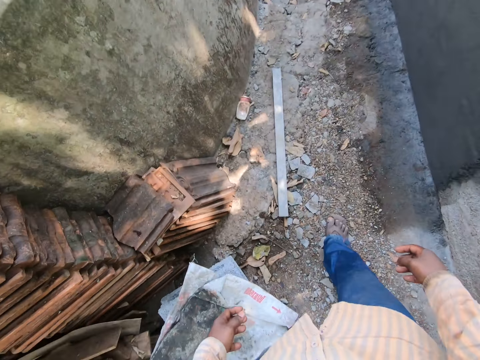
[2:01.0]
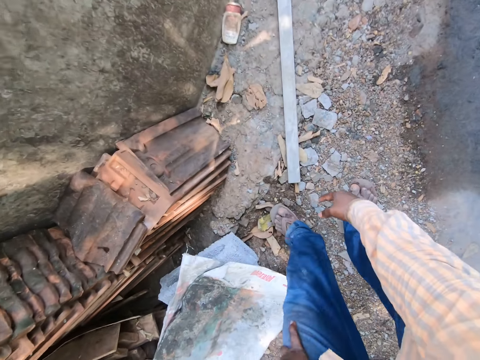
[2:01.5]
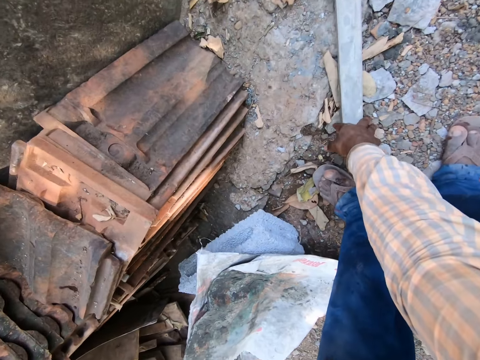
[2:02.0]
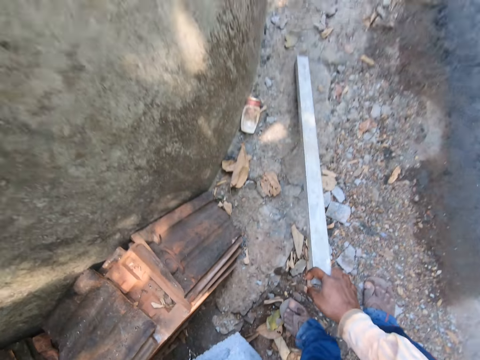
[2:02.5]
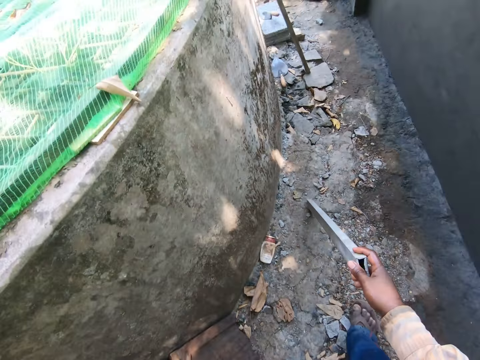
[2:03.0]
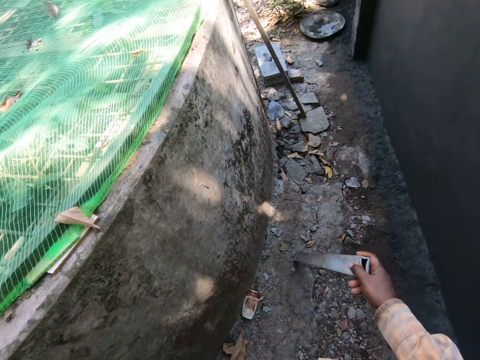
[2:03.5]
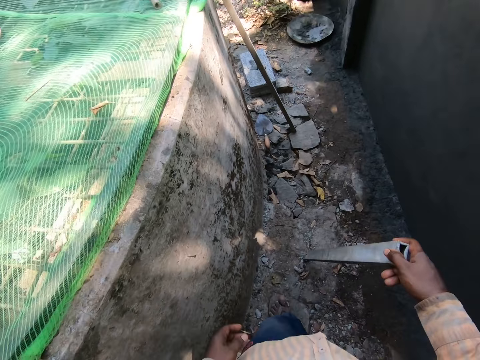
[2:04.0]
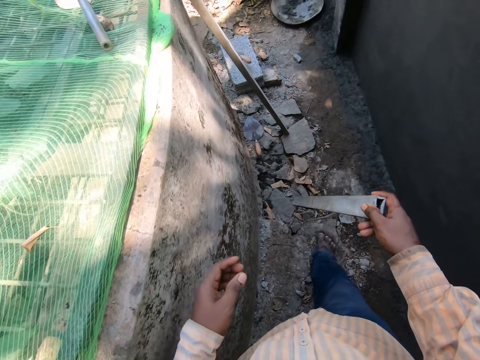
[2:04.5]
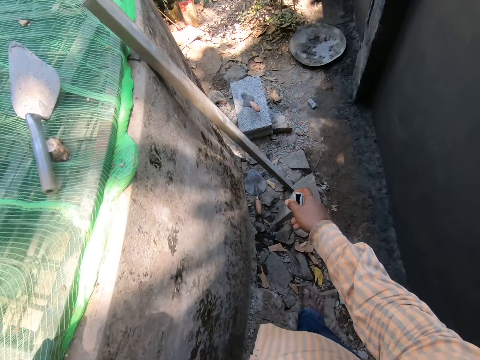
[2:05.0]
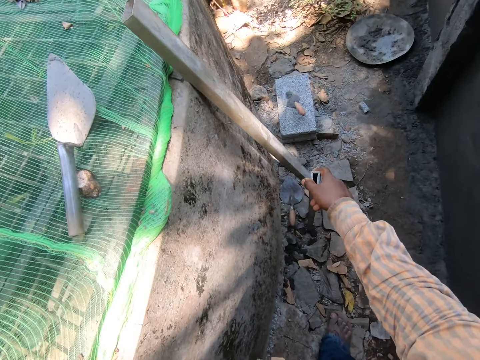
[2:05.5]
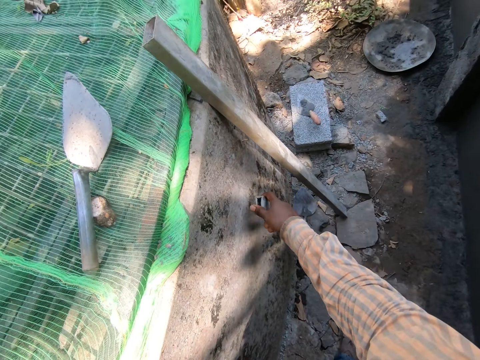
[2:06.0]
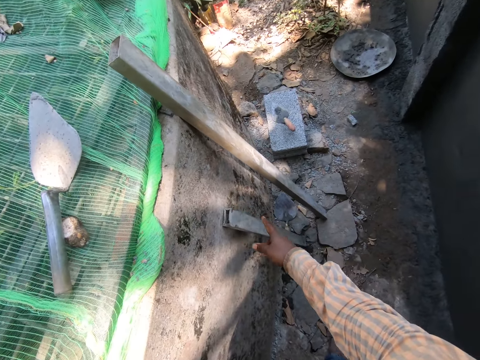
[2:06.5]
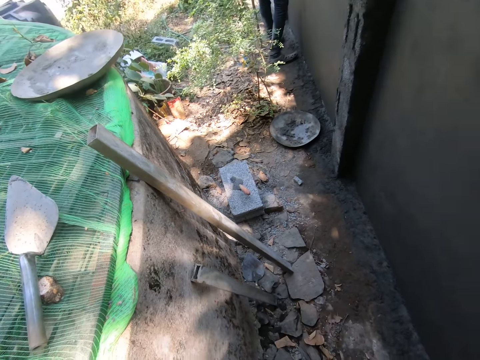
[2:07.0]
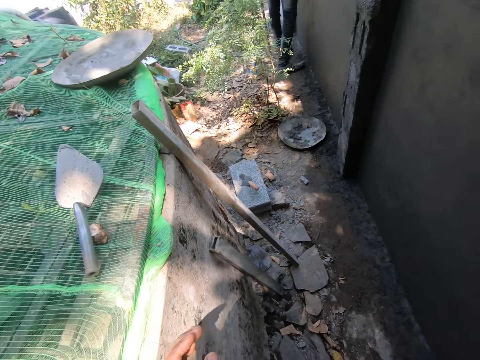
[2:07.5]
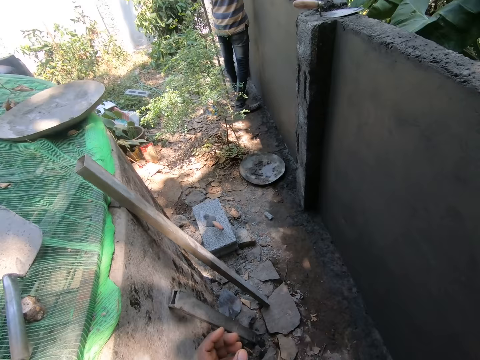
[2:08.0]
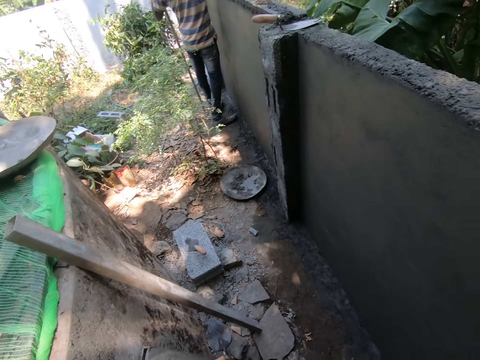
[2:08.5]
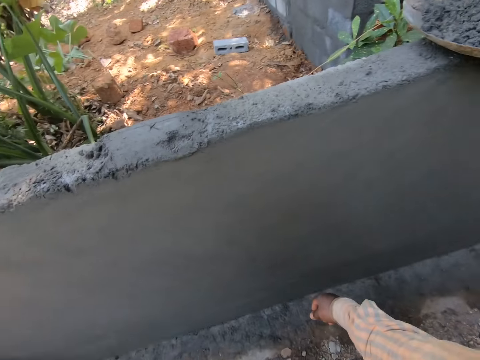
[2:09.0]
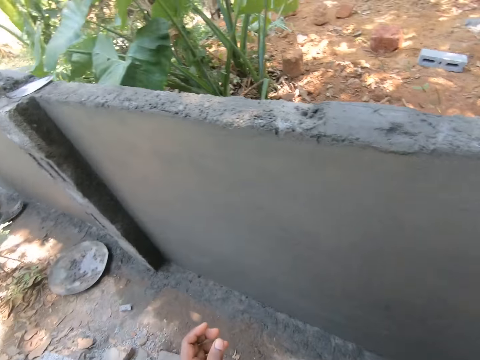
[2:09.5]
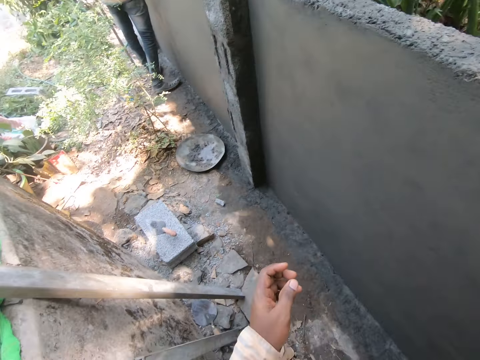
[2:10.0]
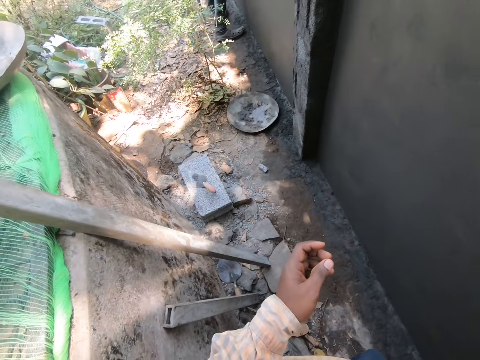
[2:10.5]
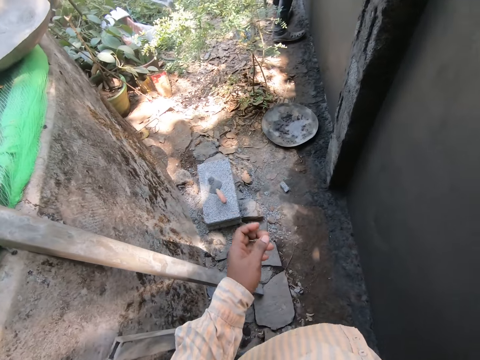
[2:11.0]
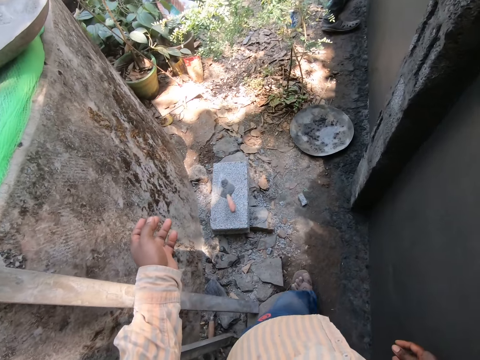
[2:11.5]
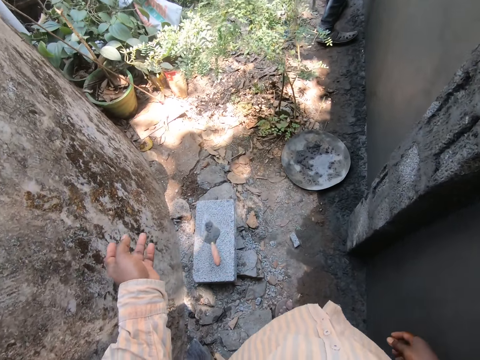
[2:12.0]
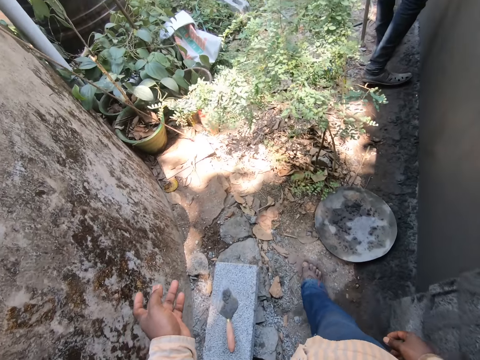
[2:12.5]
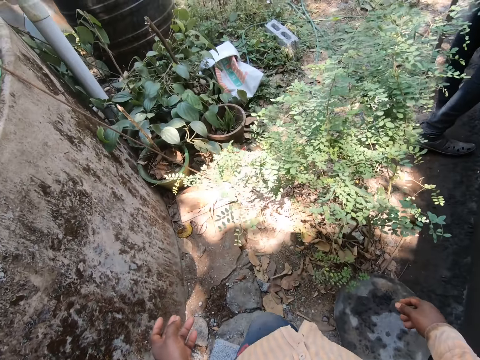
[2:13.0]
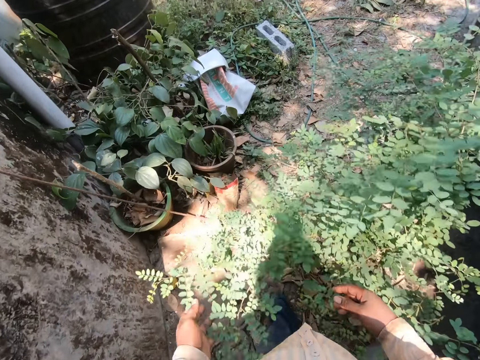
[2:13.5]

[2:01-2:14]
The camera wearer picks a metal rod from the ground. They move around, carry the metal rod, and put the metal vertically along the wall. They walk on a pavement.

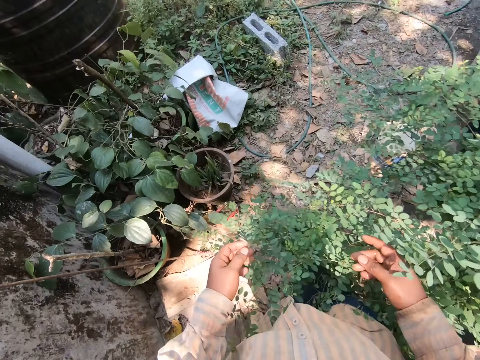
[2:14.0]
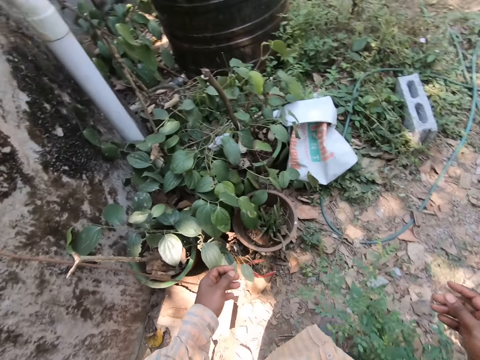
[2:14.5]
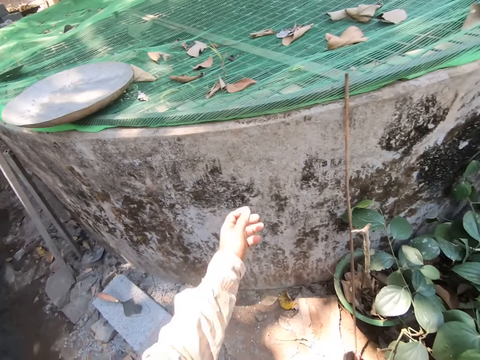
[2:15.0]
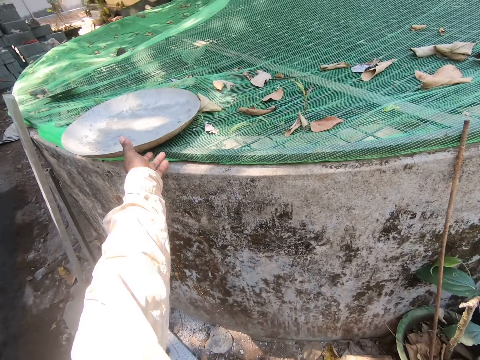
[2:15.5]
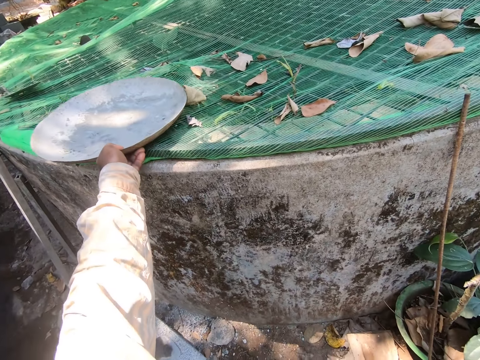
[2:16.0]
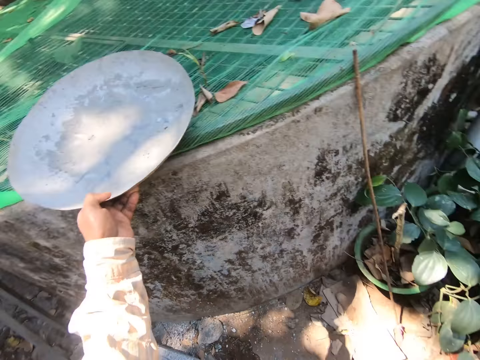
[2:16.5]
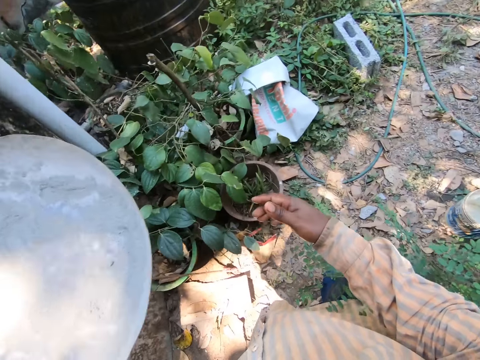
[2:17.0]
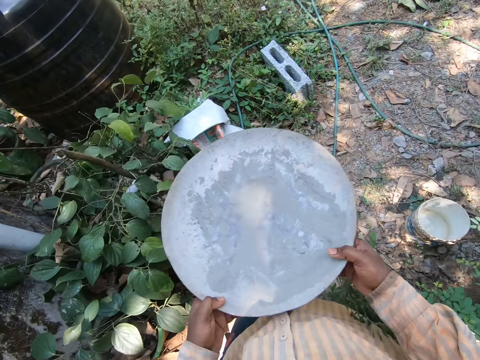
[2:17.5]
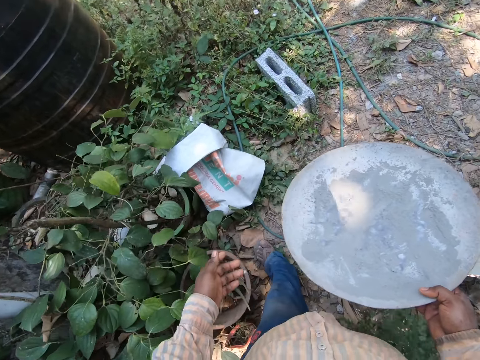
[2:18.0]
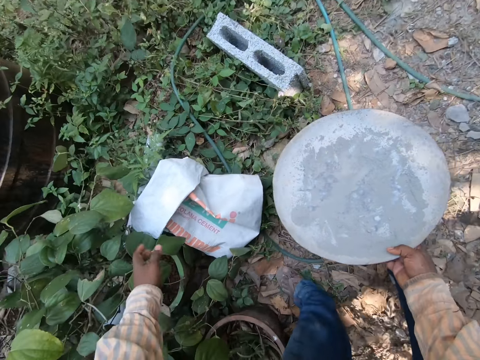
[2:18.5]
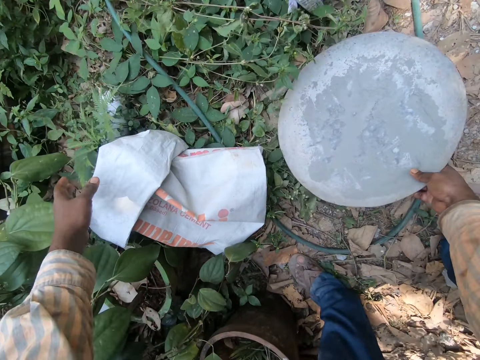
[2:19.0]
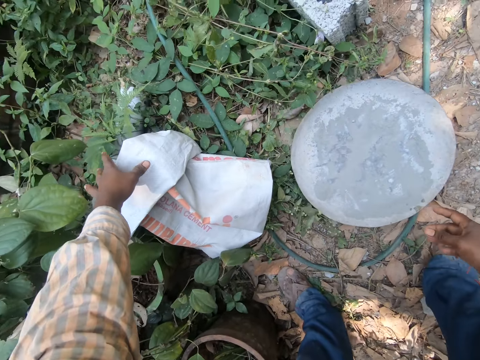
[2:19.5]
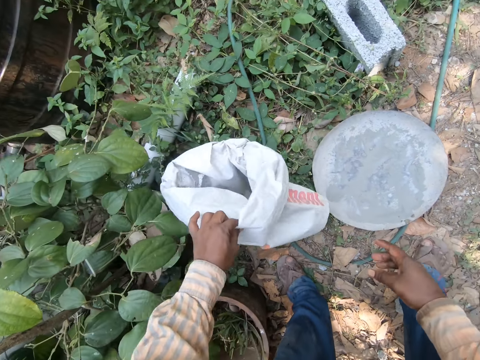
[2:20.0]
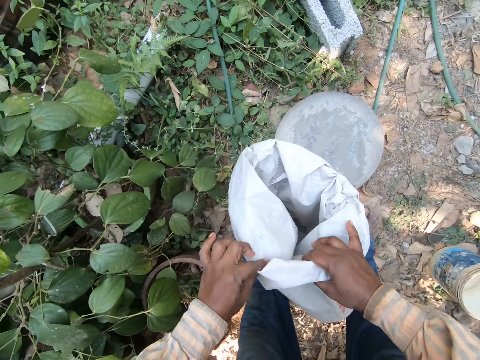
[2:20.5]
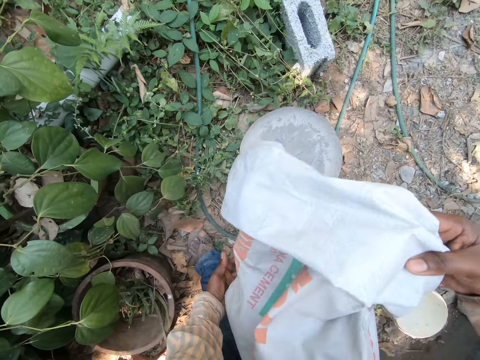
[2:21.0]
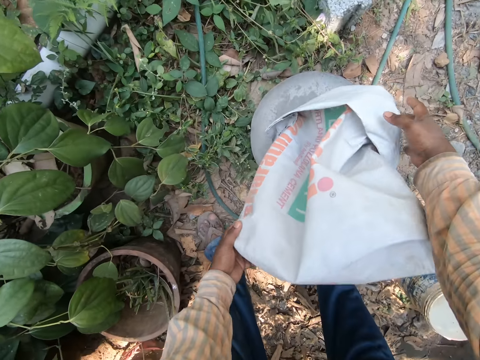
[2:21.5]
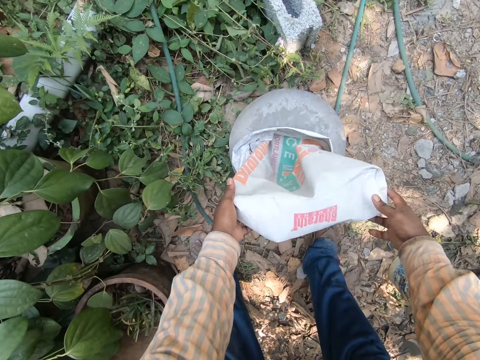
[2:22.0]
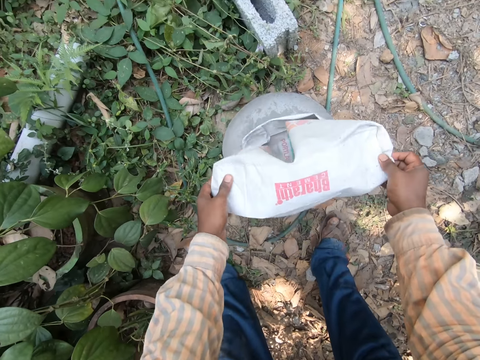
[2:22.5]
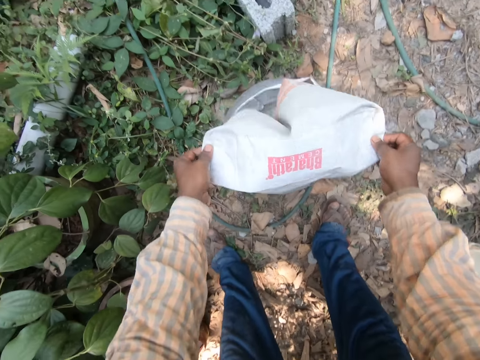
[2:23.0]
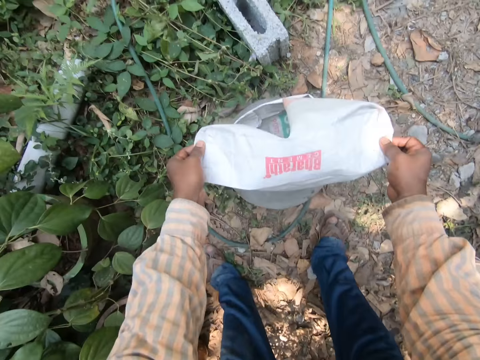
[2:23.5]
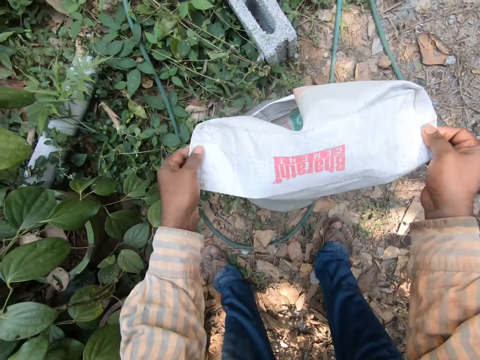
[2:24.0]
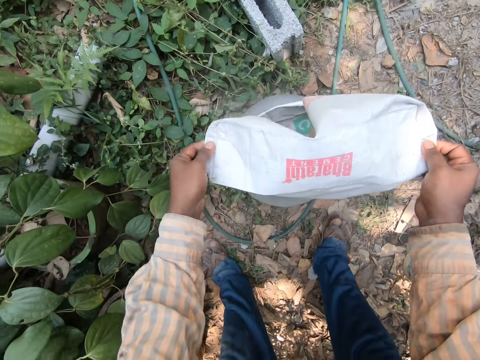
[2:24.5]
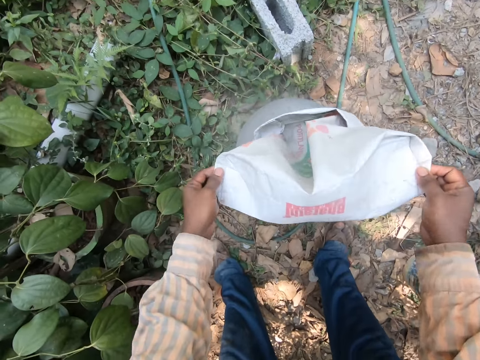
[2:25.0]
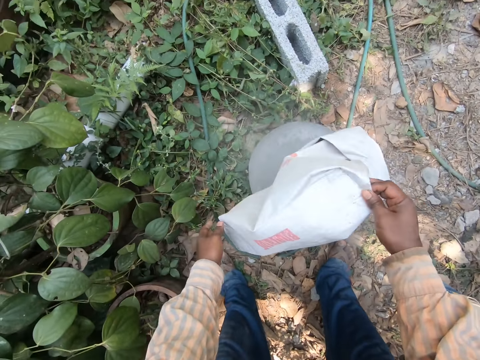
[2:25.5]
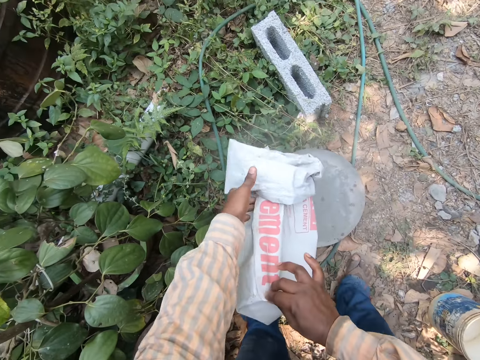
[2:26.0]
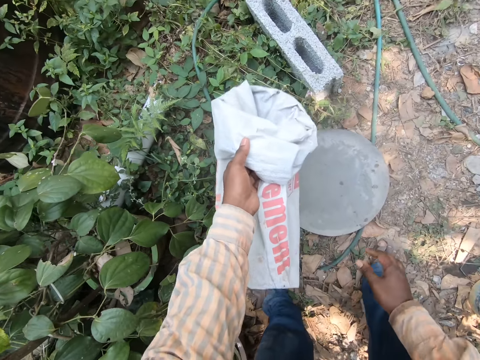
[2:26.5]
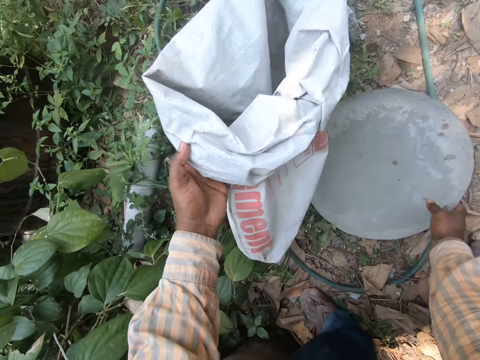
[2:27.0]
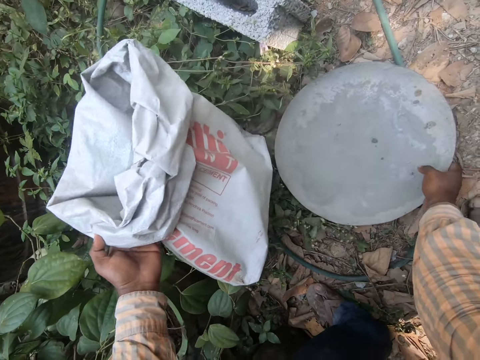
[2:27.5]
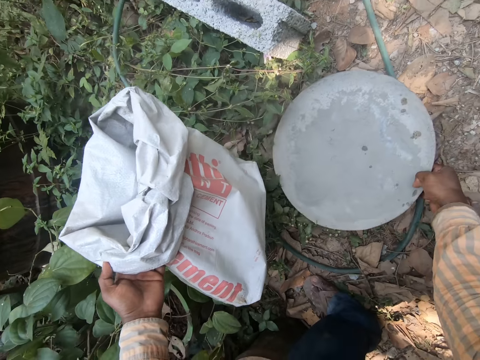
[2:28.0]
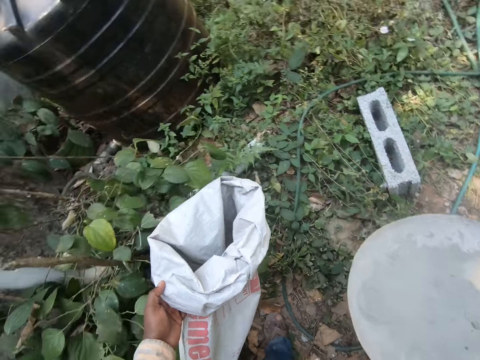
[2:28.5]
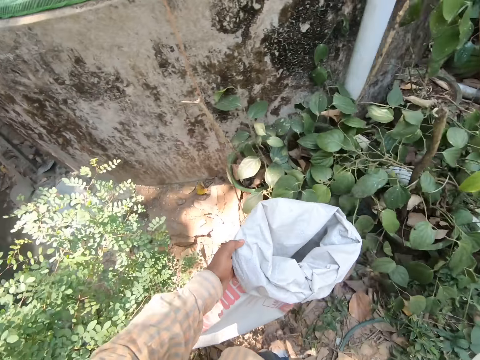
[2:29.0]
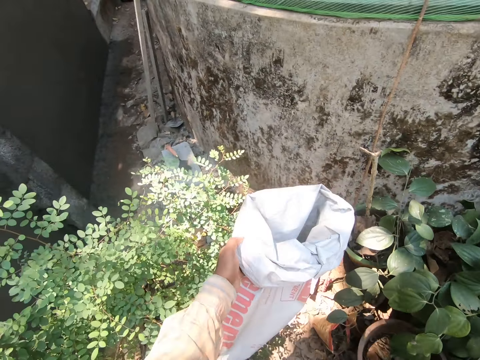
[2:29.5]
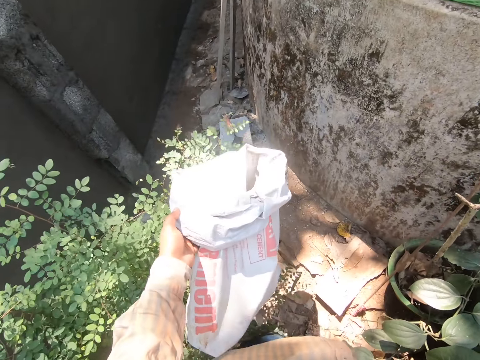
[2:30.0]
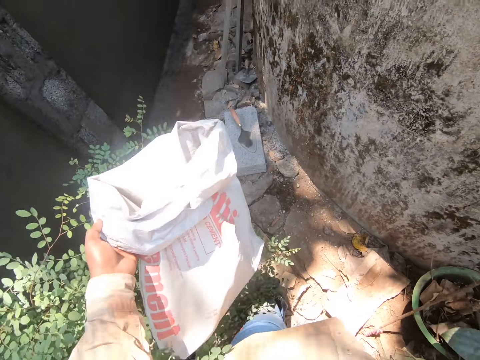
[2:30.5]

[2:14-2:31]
The camera wearer picks a metal or mortar tray from the building. They carry the tray with both hands, pass the tray to the left hand, and put the tray to the ground. They pick the bag of cement, hold the cement bag with the left hand, and lift up the cement bag with both hands. They pour the cement into the tray. They shake the cement bag, remove the cement bag, and lift up the cement bag with the left hand. They pick the cement tray with the right hand. They carry the cement bag and the tray. They walk on a pavement.
